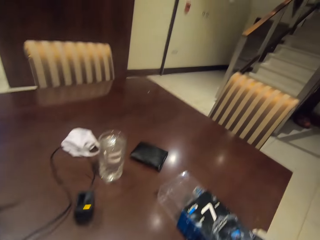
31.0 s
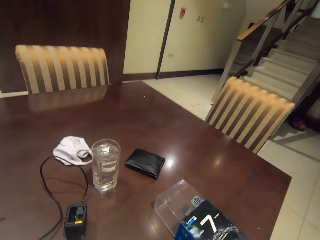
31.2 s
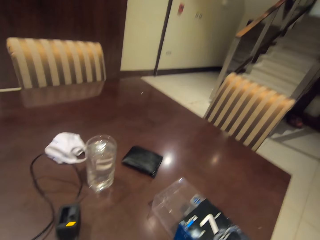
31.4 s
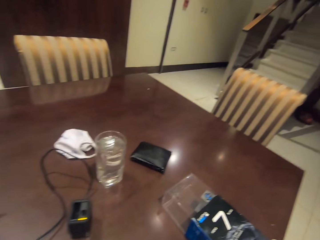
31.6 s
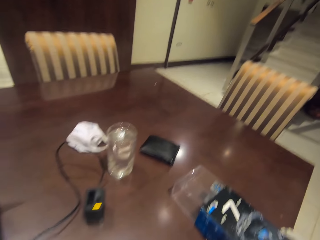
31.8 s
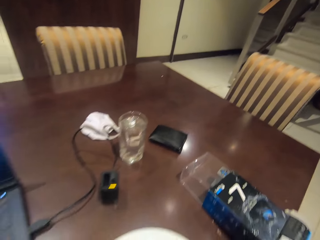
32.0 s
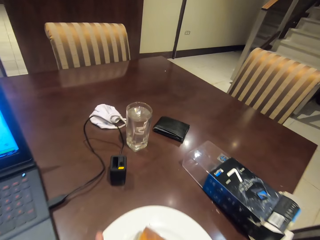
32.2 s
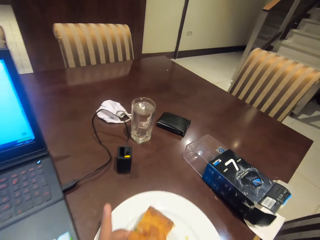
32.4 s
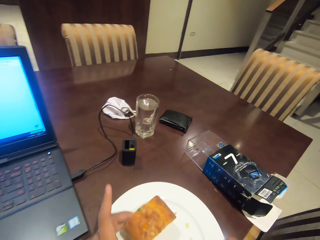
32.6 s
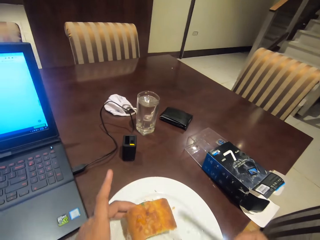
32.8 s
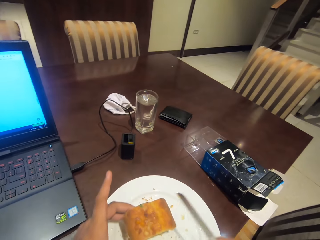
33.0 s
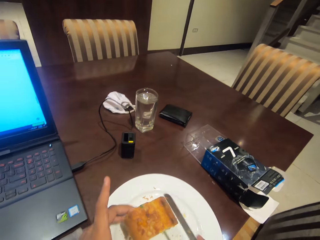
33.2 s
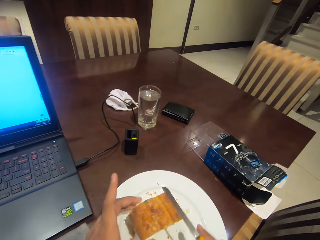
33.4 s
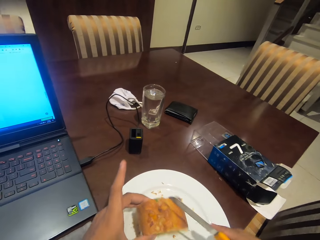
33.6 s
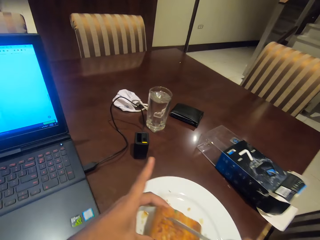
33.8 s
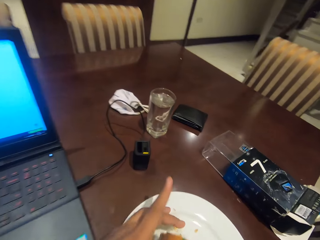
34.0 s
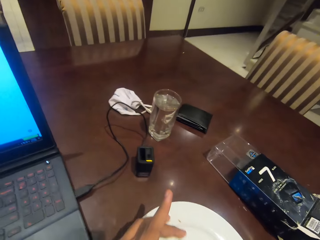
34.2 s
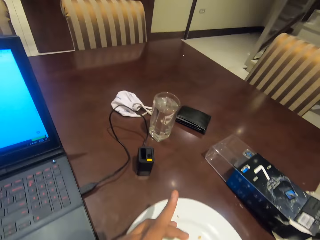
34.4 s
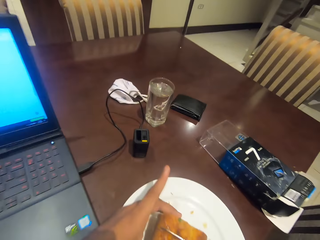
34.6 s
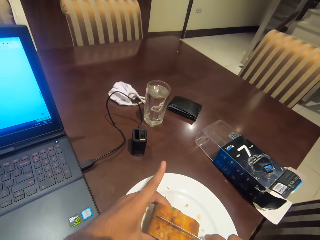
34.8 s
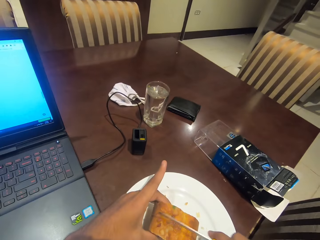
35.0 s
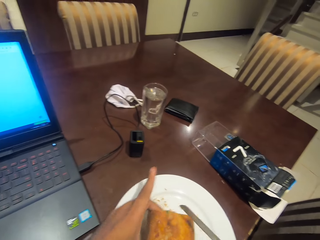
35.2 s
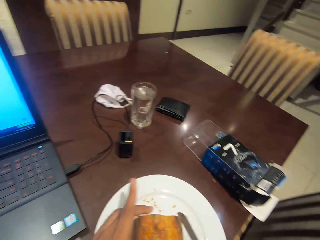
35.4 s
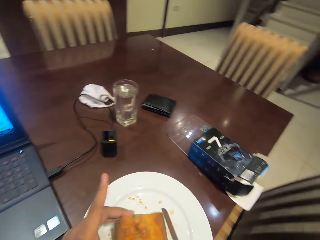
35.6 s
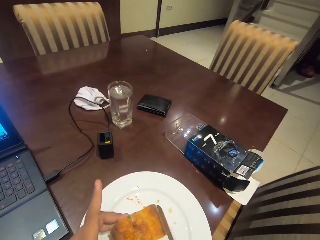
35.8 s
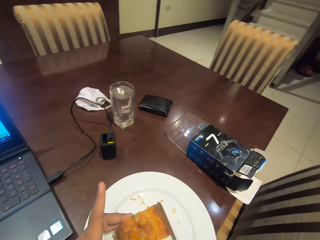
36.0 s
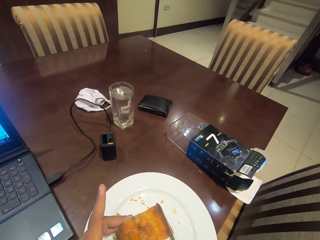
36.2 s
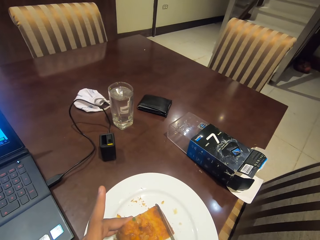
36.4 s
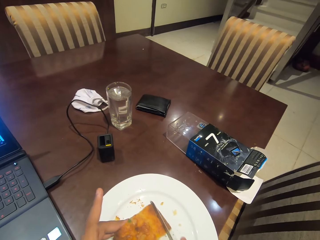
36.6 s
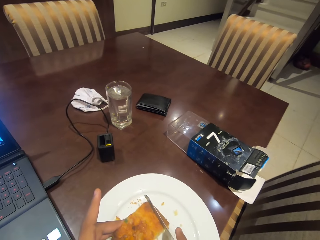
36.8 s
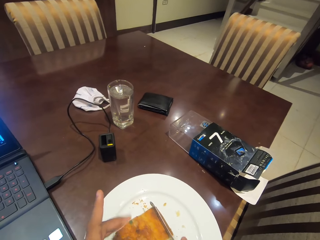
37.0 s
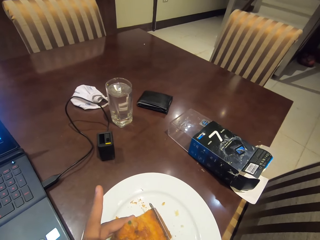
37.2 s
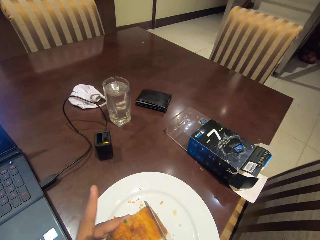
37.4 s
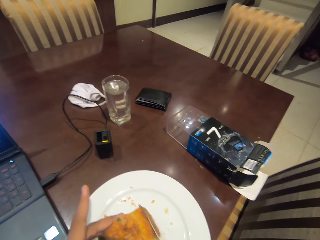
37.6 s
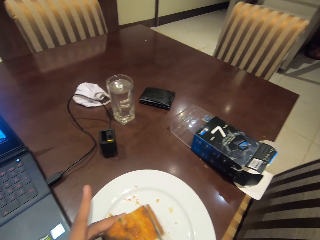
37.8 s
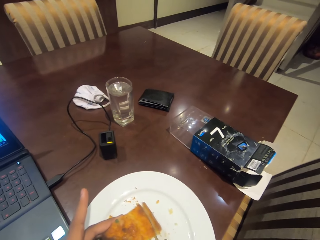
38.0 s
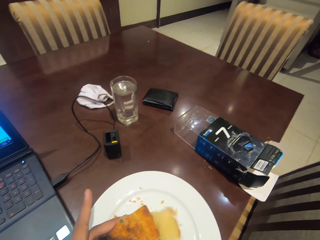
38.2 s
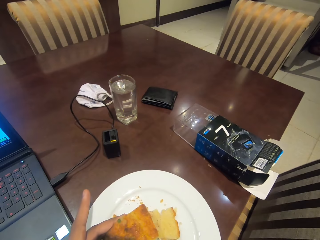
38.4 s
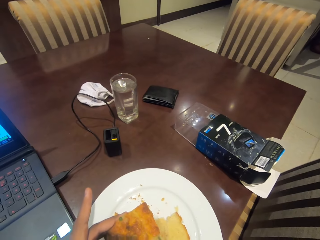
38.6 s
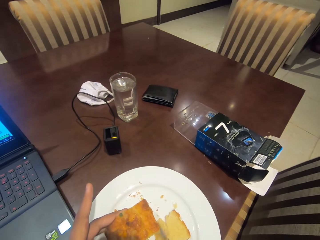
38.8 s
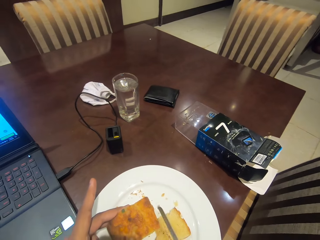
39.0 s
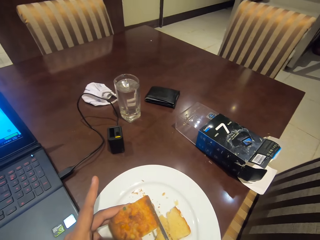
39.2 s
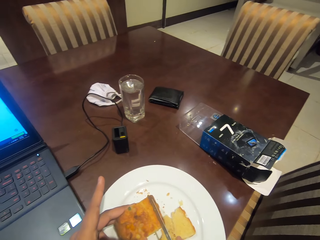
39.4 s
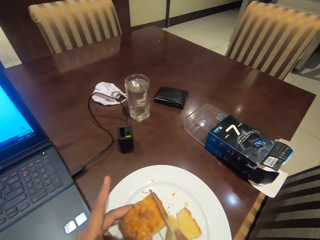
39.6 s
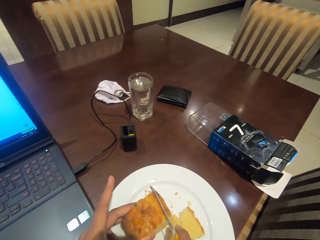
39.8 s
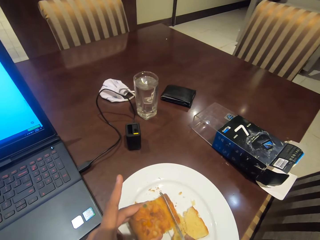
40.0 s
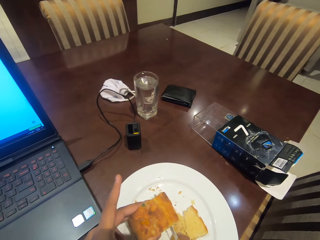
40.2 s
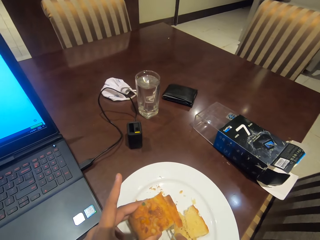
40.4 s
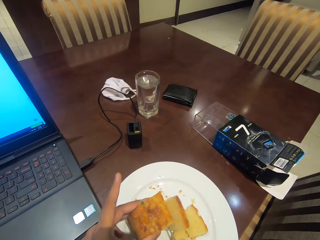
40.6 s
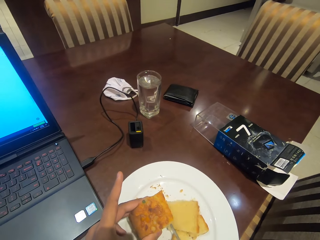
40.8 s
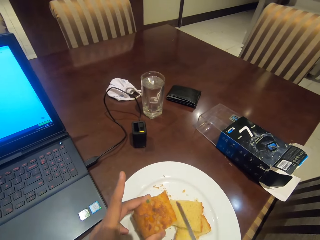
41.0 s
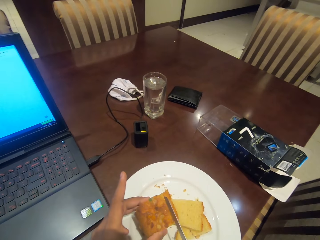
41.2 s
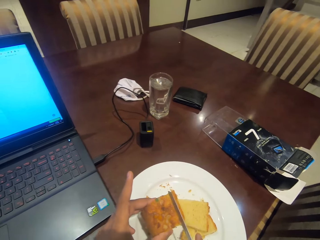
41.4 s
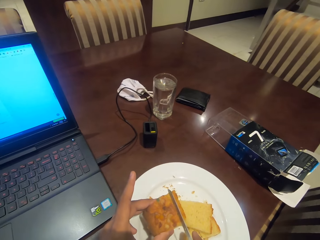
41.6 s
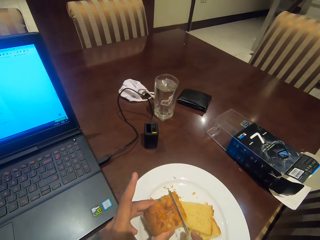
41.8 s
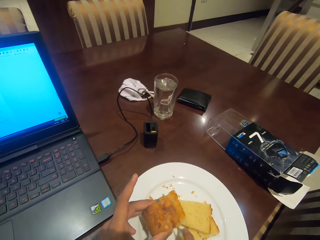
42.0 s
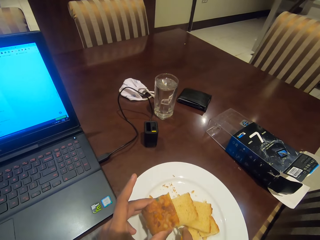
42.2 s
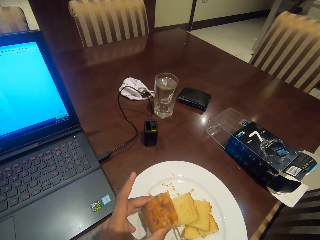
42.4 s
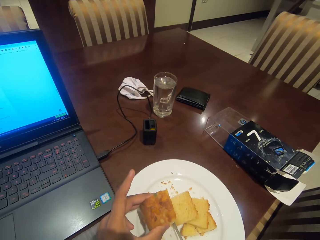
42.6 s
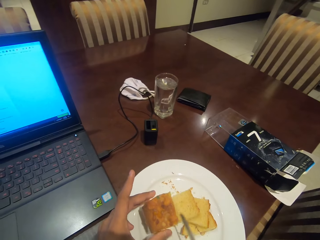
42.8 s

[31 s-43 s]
The camera wearer eats the cake. They turn the cake around. They cut the cake into slices.

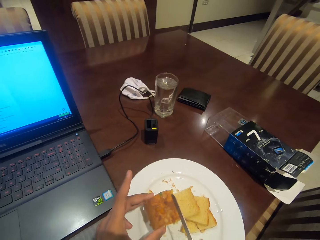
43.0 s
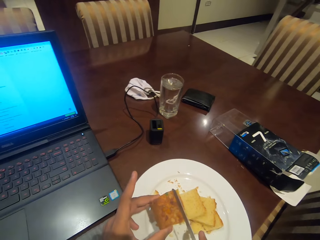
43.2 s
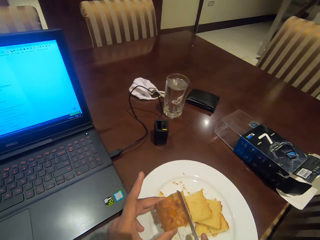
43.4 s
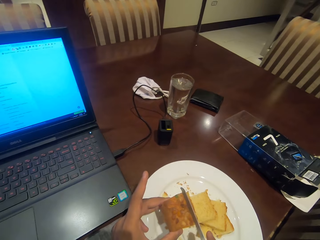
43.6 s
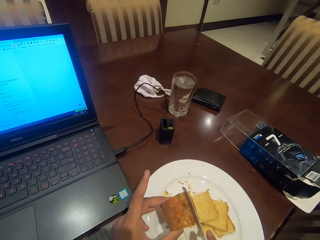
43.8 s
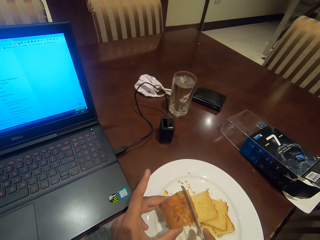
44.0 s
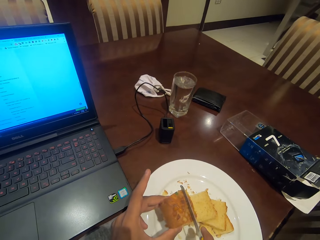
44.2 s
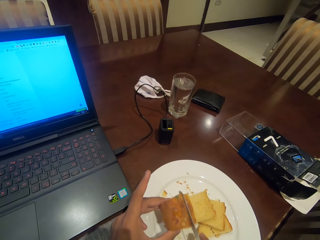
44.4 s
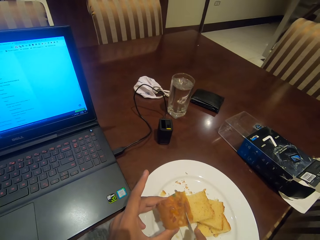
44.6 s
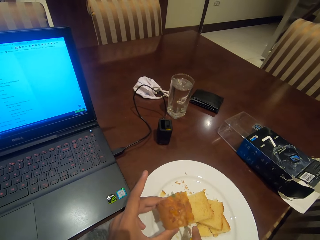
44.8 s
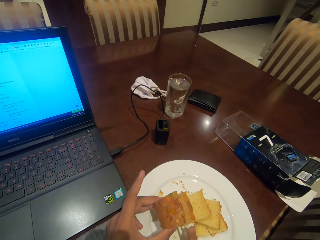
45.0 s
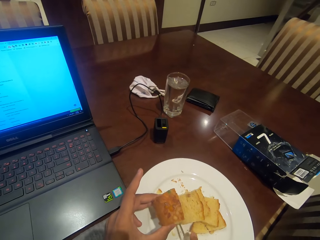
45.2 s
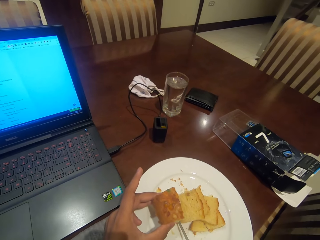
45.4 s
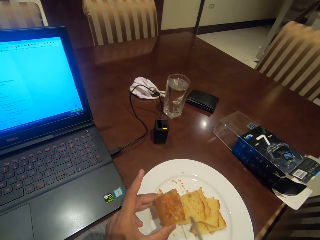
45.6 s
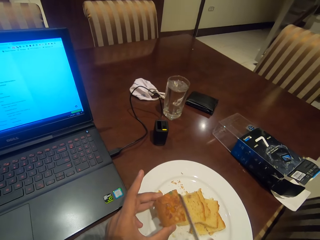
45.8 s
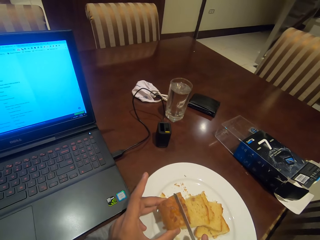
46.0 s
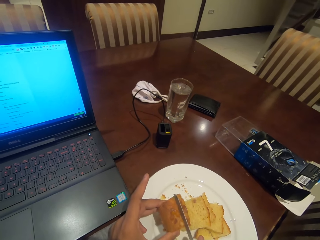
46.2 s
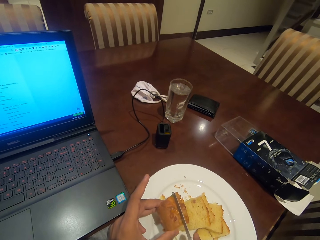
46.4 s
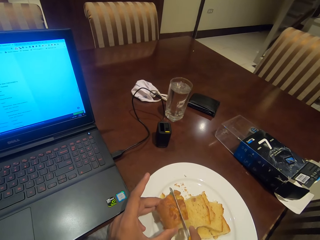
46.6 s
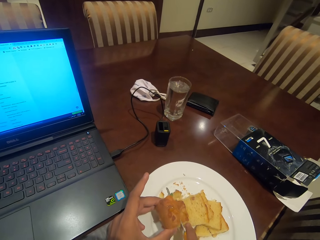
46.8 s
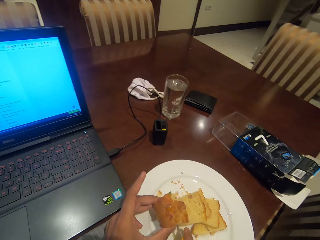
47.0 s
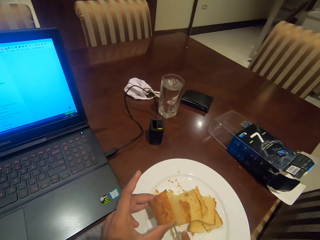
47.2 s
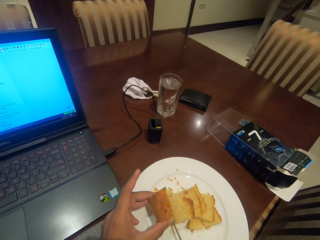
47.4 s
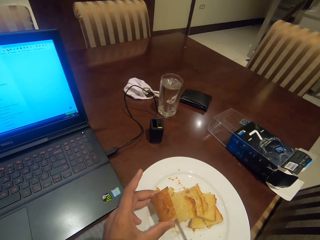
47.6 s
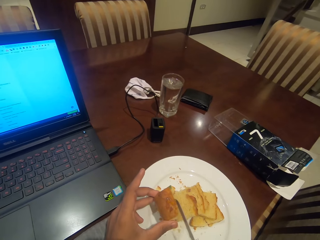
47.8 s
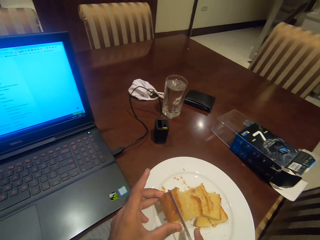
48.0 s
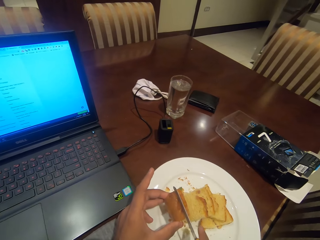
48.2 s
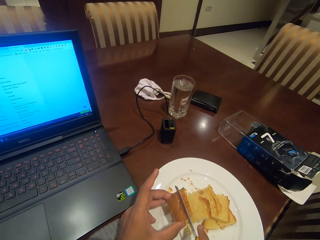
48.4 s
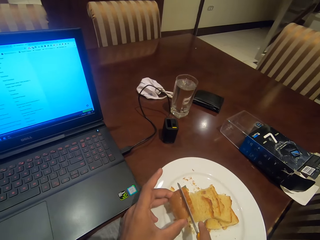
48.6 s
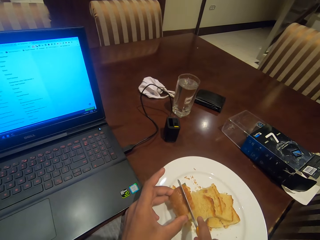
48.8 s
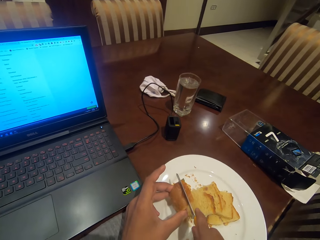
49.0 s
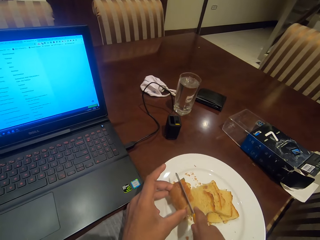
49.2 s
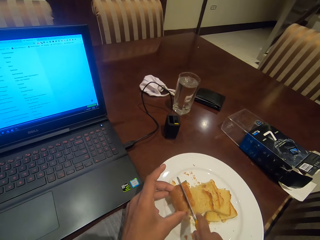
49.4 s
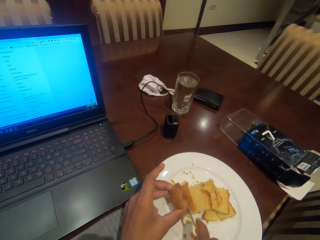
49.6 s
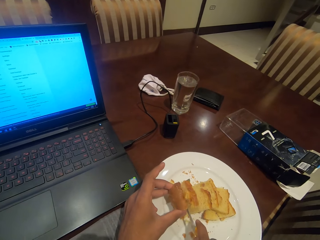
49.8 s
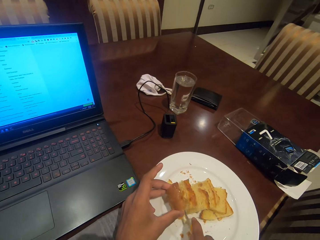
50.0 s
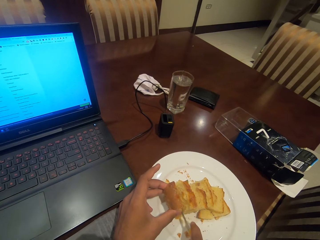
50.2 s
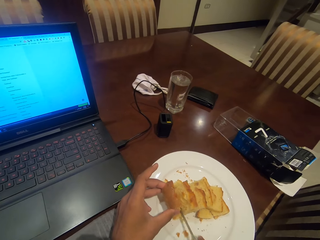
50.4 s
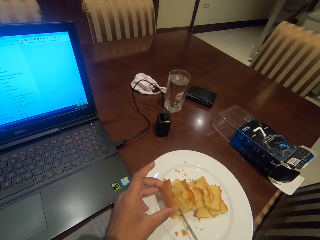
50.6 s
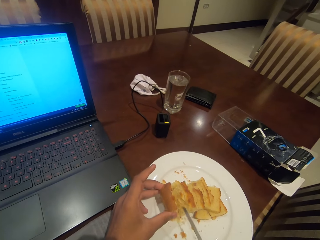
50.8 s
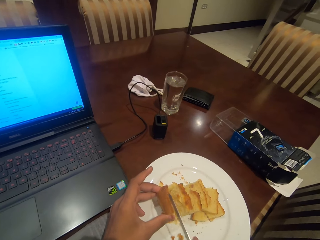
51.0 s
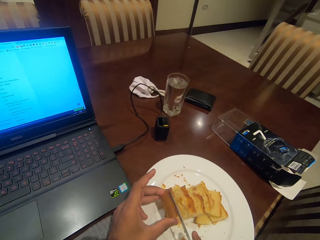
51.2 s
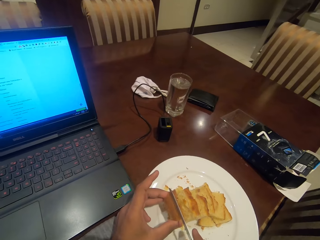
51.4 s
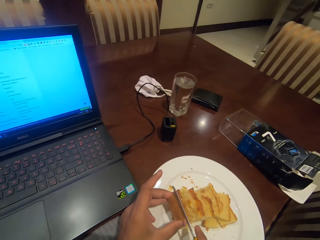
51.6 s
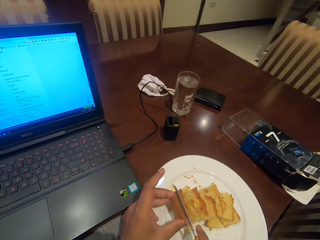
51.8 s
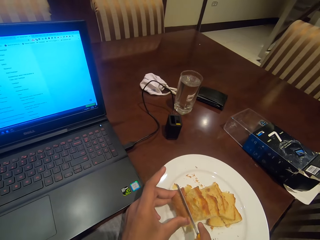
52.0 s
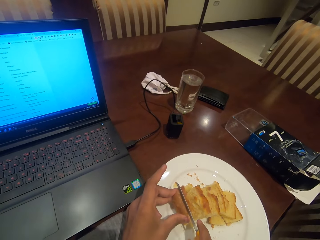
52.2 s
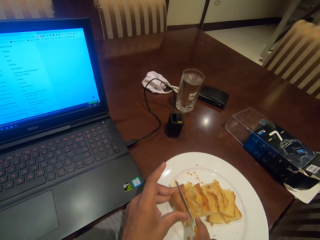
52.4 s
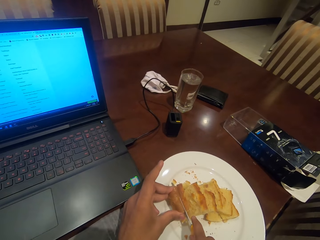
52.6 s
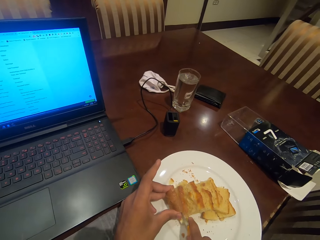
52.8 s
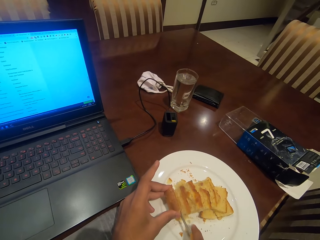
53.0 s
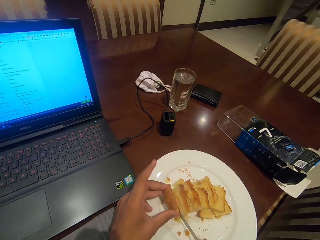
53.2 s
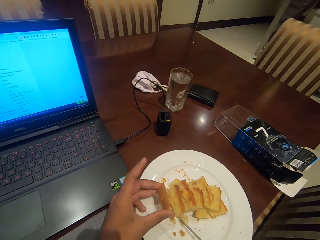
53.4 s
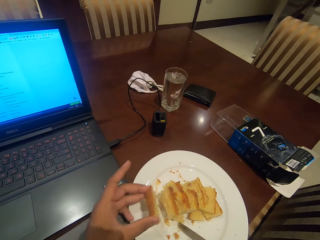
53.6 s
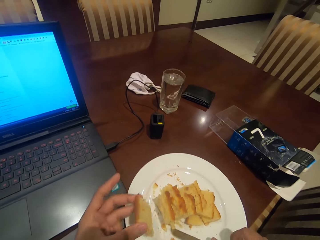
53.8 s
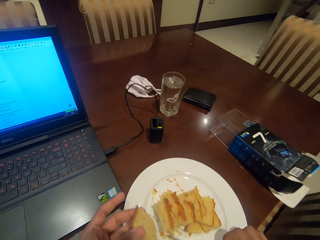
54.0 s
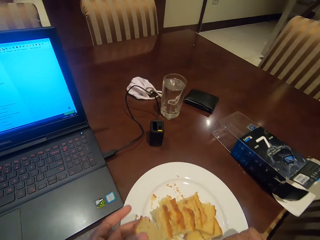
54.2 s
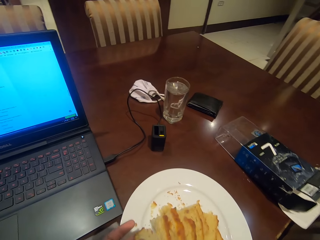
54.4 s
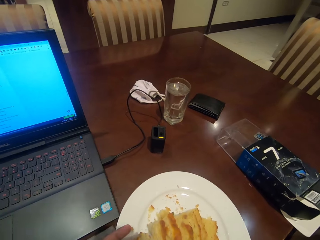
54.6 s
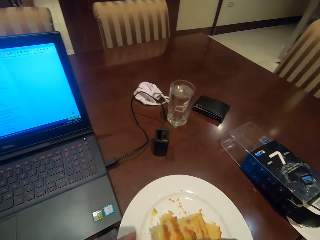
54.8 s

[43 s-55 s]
The camera wearer places the knife on the plate.
